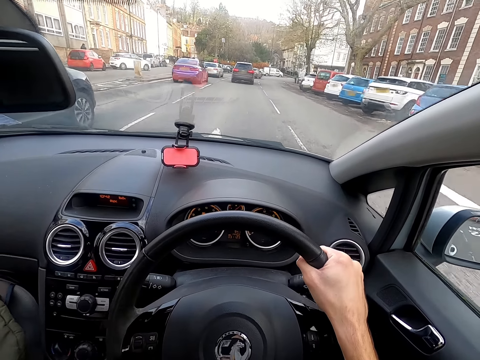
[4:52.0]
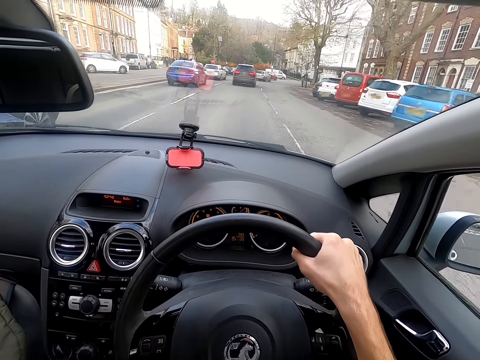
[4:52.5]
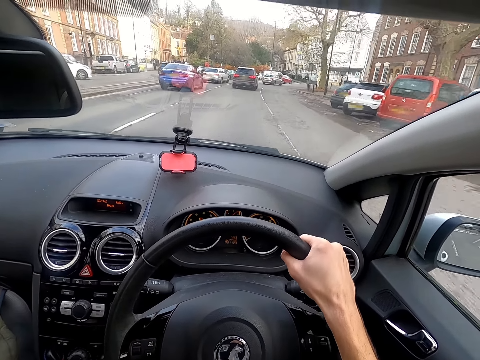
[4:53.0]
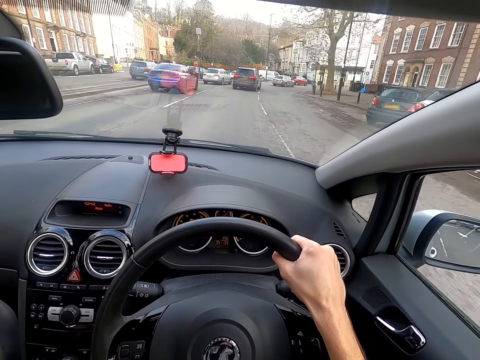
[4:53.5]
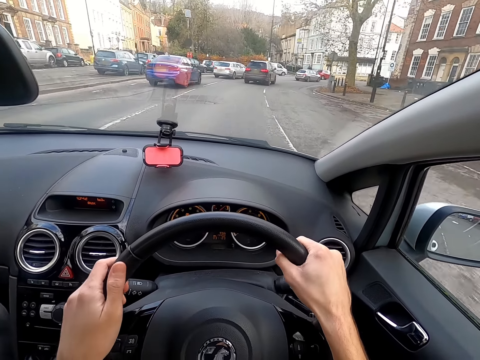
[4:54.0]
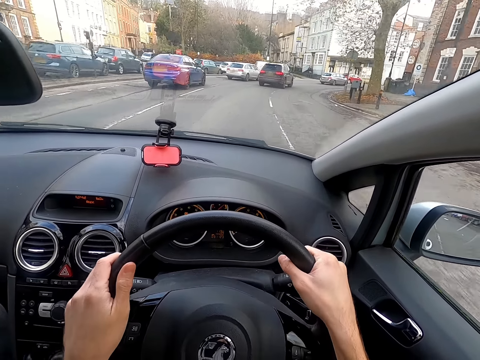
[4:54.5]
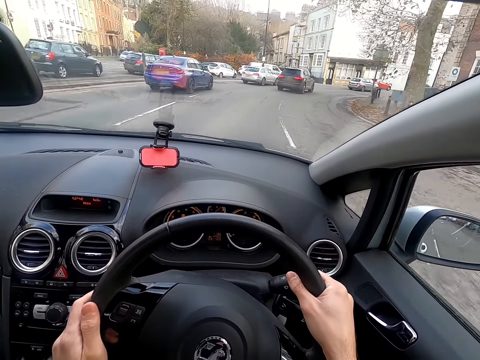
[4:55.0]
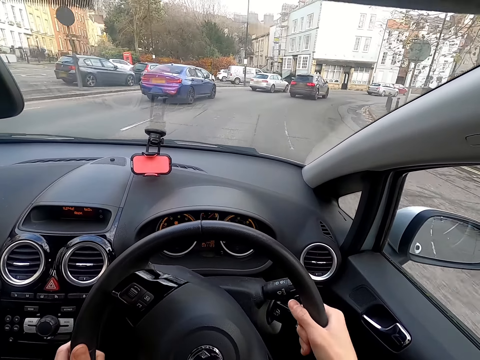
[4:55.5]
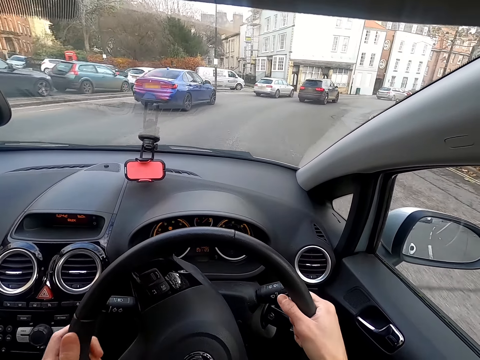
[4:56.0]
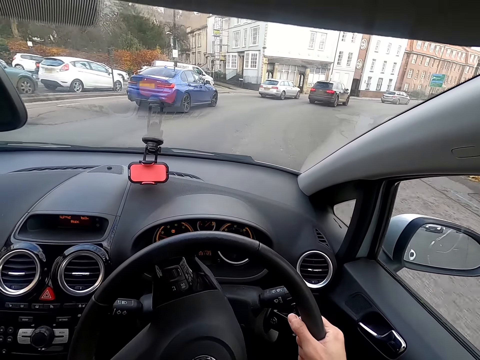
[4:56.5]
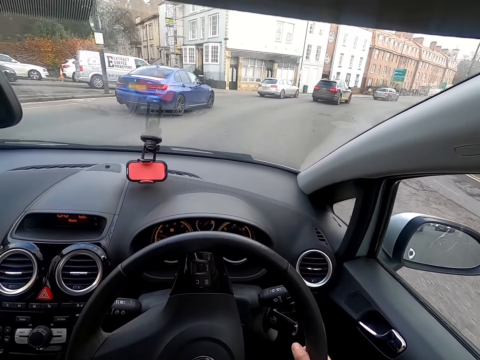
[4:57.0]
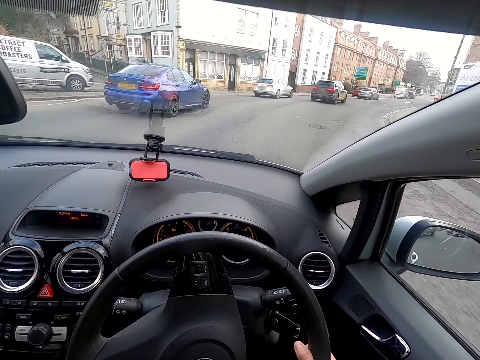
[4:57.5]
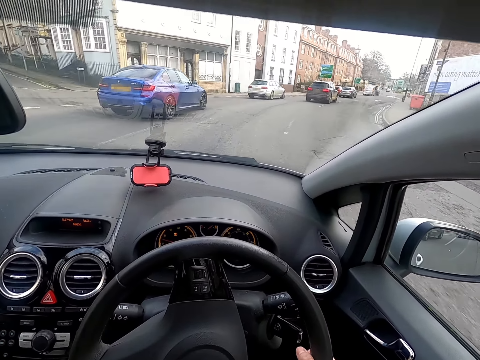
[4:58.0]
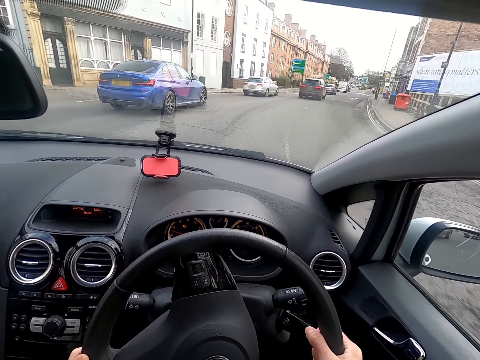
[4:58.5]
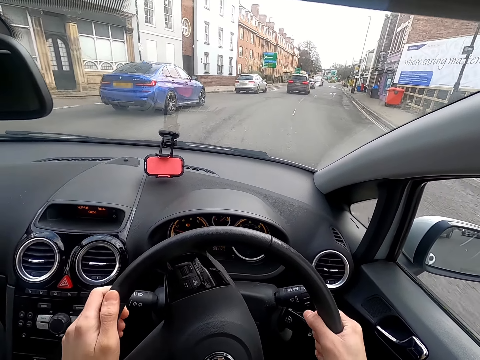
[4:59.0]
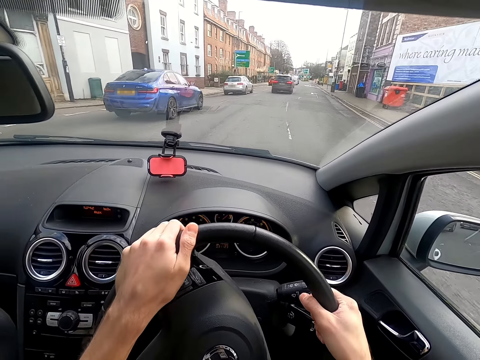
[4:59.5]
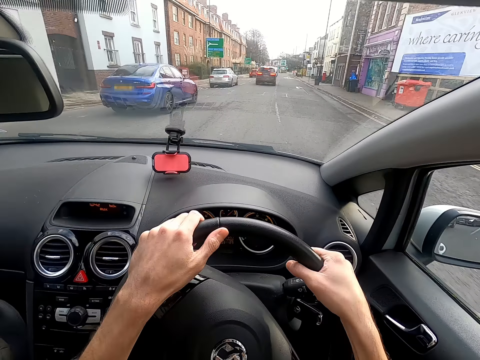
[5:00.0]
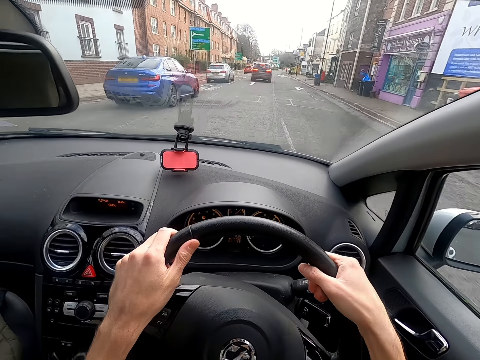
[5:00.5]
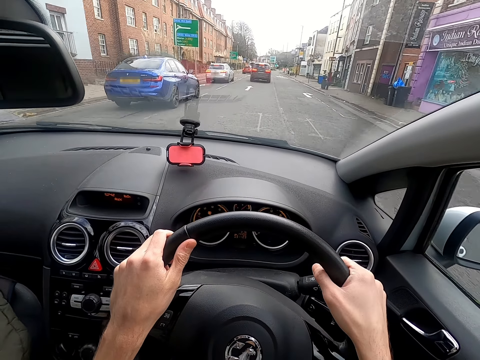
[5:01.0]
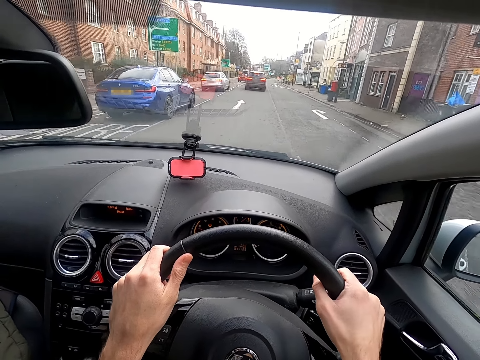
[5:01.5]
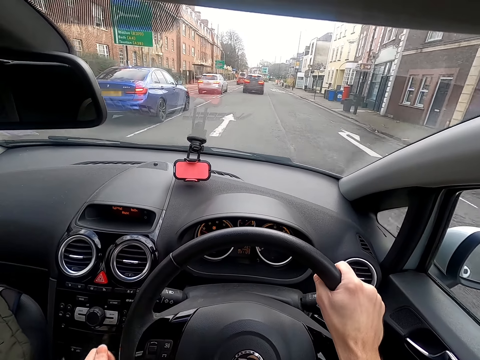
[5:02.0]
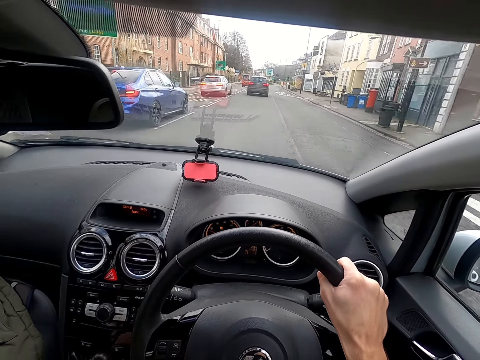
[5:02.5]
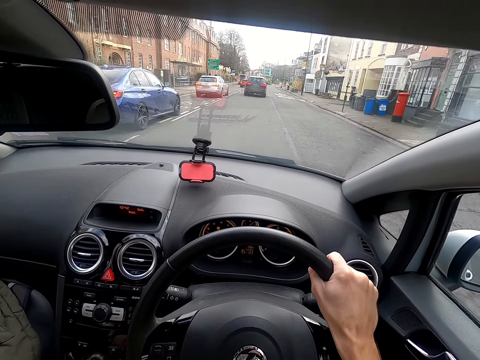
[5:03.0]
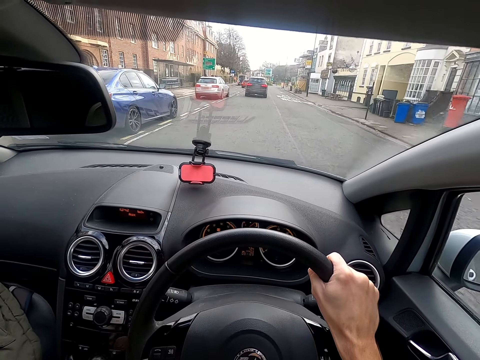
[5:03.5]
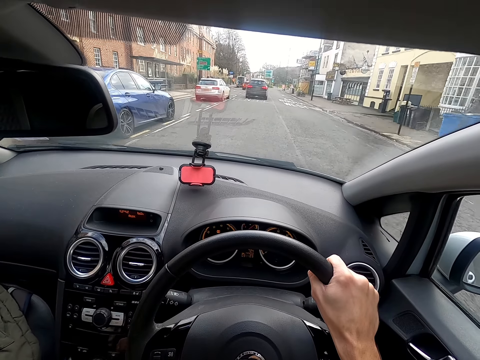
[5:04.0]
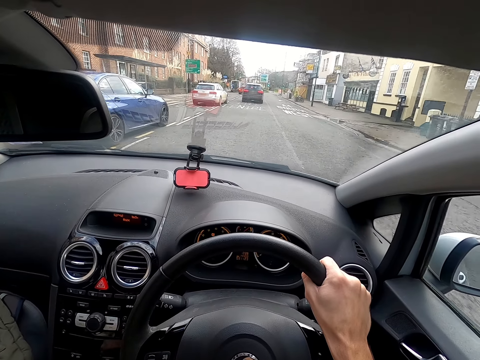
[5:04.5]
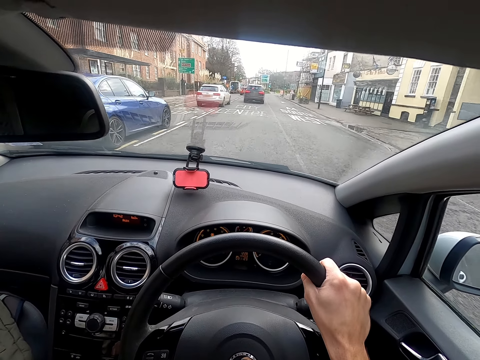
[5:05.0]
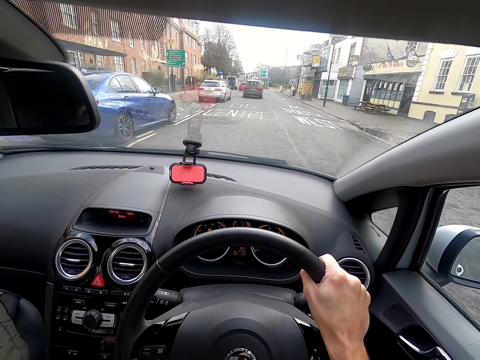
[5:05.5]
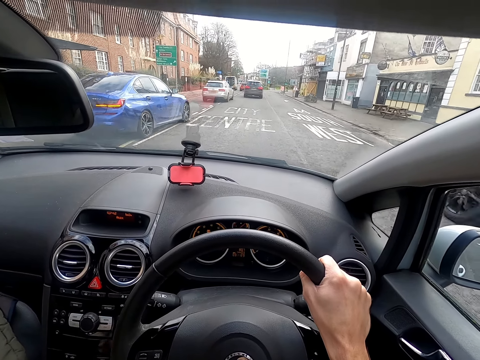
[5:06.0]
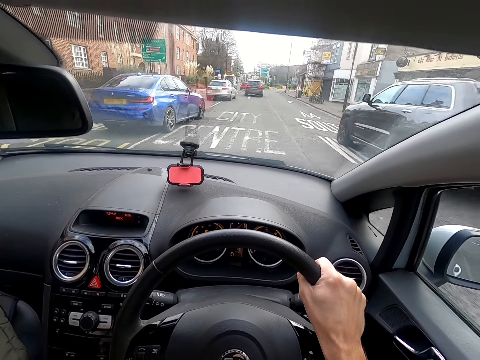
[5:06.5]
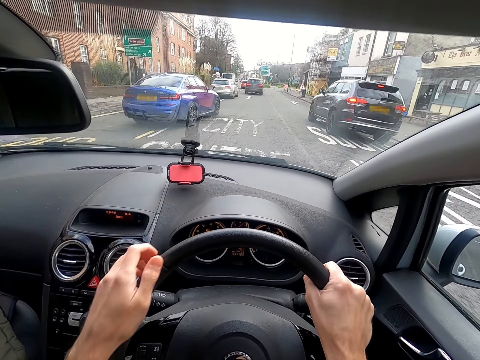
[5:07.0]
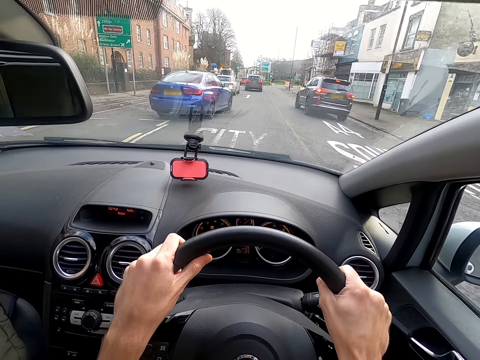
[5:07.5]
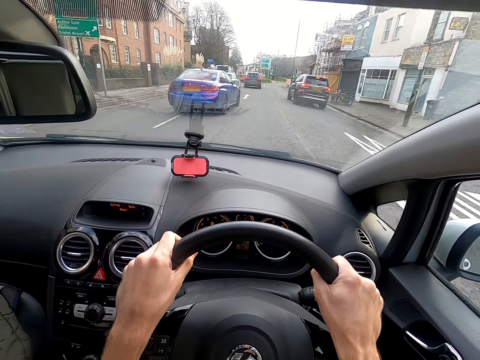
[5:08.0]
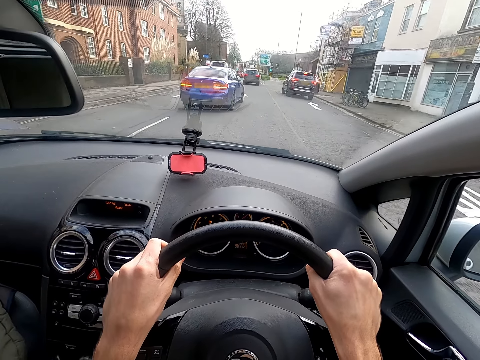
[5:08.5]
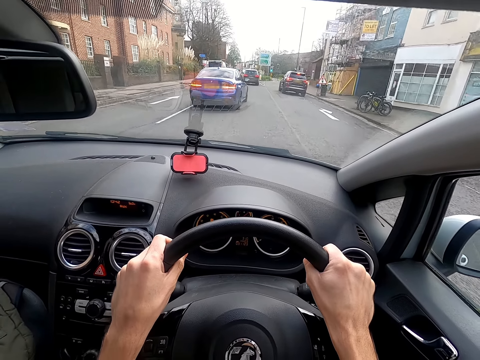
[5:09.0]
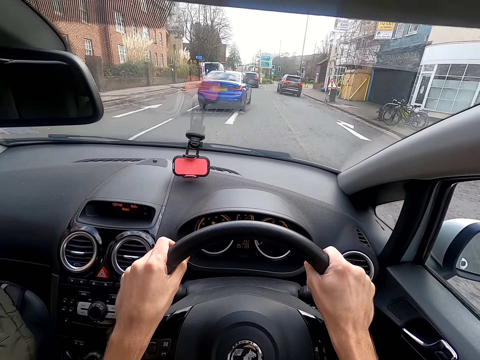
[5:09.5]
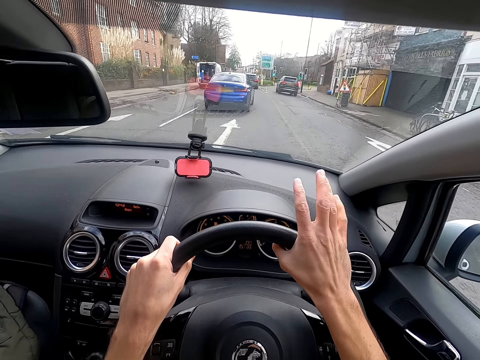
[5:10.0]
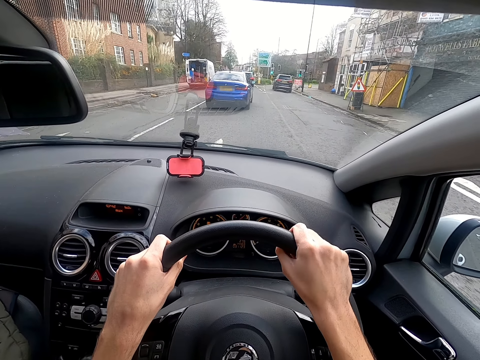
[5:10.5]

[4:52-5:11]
The camera wearer shifts the gear in the car with his left hand. He drives the car with the steering wheel in both hands. He shifts the gear in the car with his left hand. He drives the car with the steering wheel in both hands.

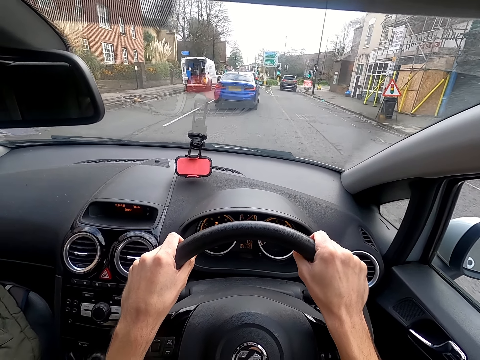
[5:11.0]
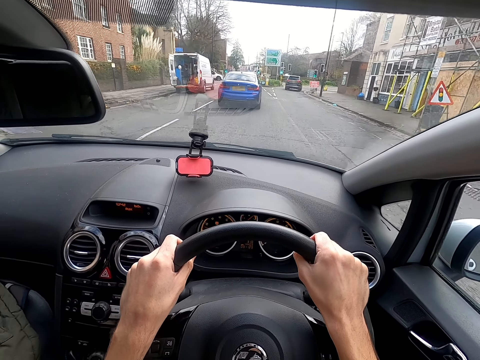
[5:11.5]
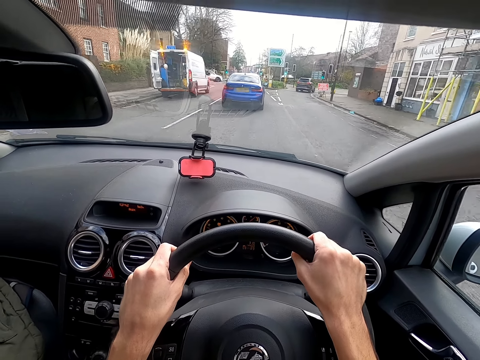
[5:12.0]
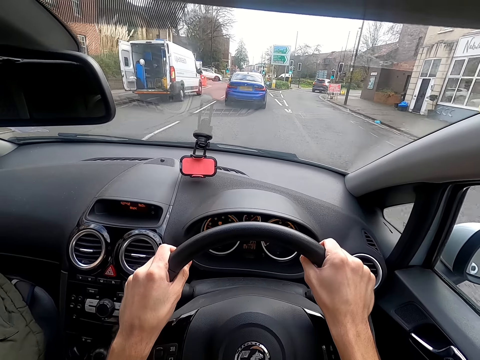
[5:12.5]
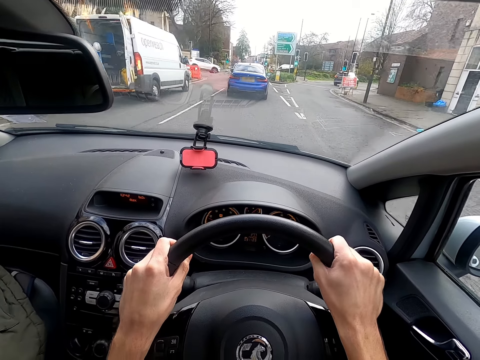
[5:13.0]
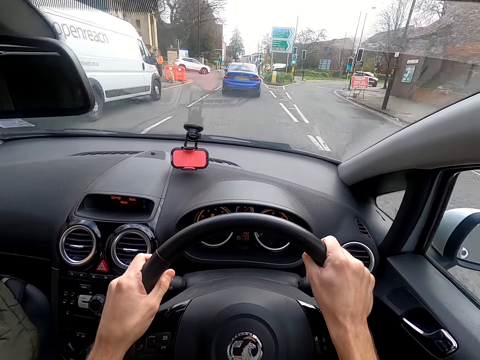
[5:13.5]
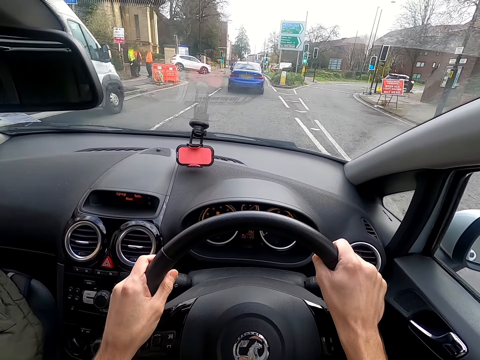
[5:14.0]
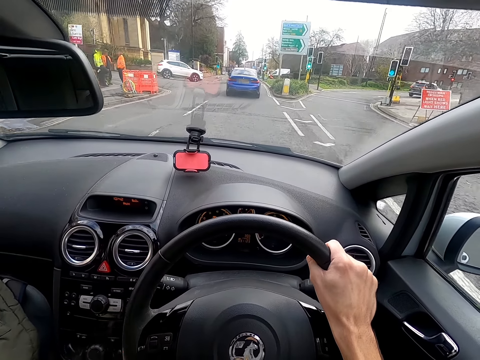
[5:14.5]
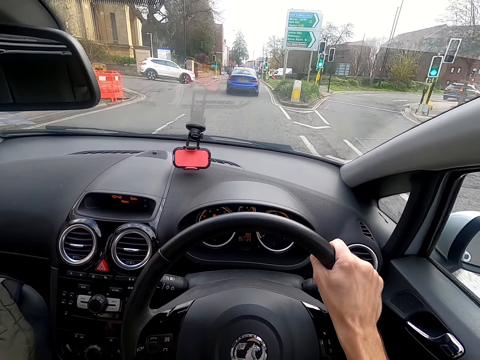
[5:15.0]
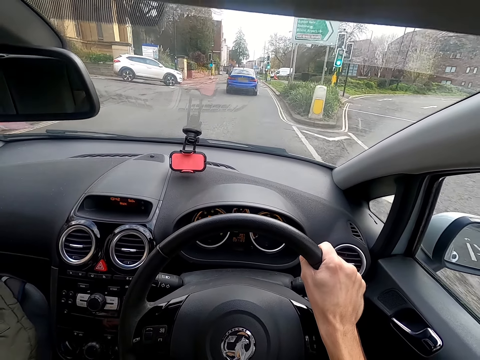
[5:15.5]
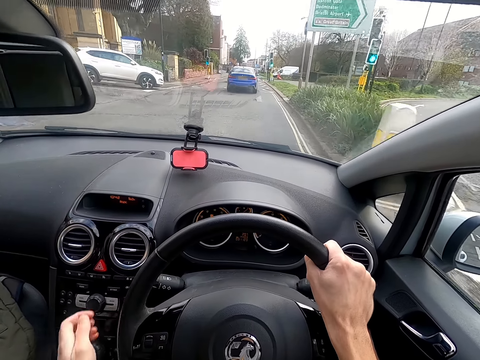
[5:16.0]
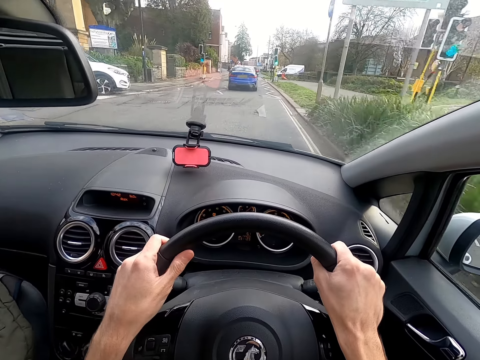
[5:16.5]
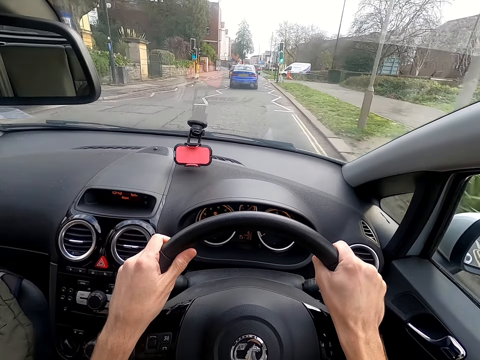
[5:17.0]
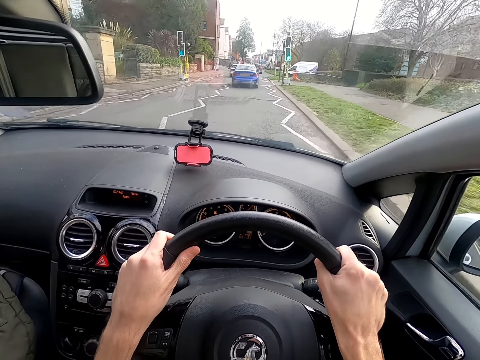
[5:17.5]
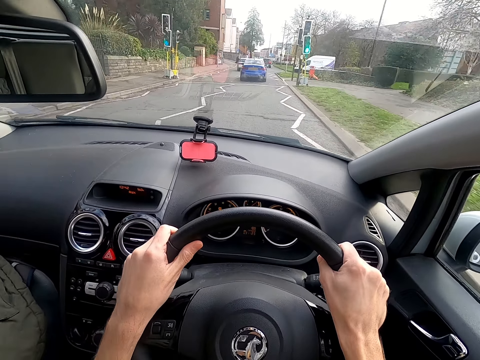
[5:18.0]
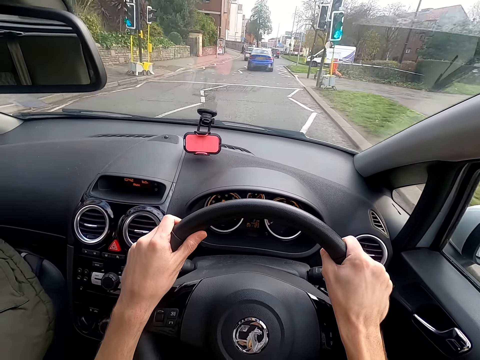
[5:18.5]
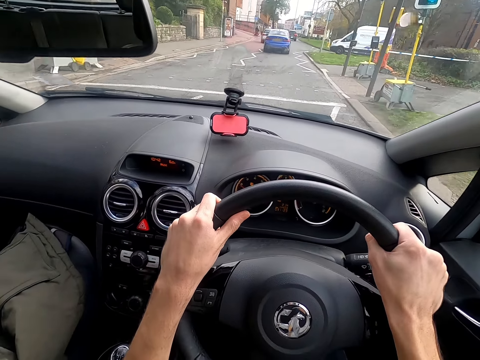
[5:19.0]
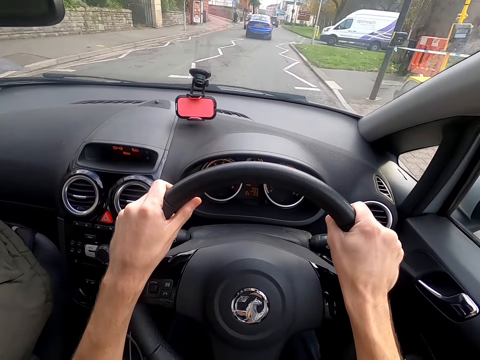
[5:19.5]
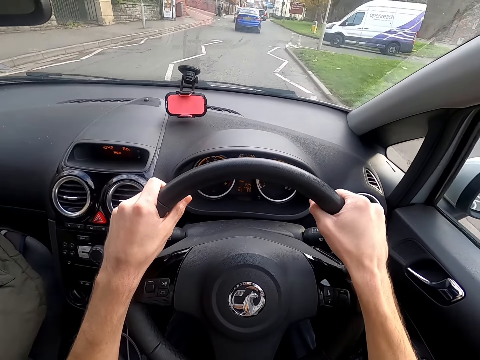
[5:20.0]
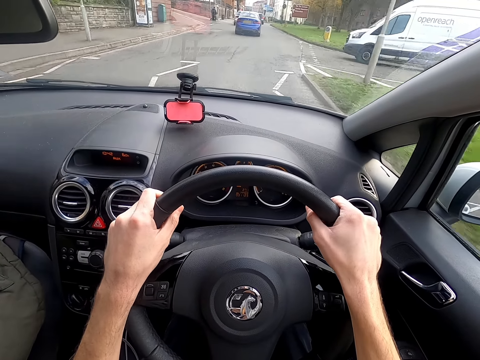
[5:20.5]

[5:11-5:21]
The camera wearer shifts the gear in the car with his left hand. He drives the car with the steering wheel in both hands.
